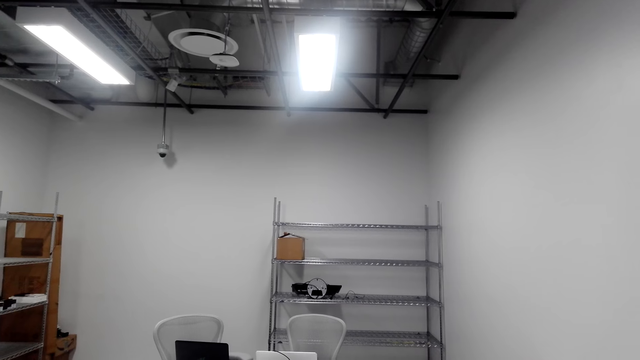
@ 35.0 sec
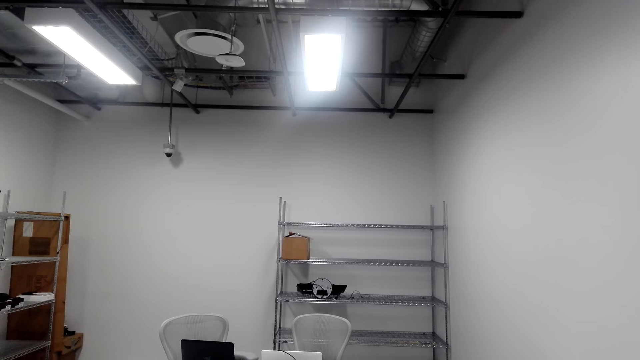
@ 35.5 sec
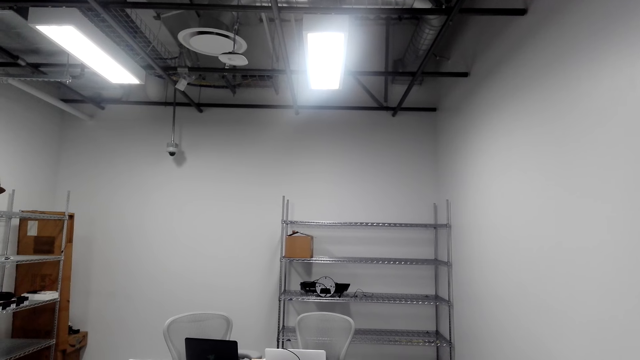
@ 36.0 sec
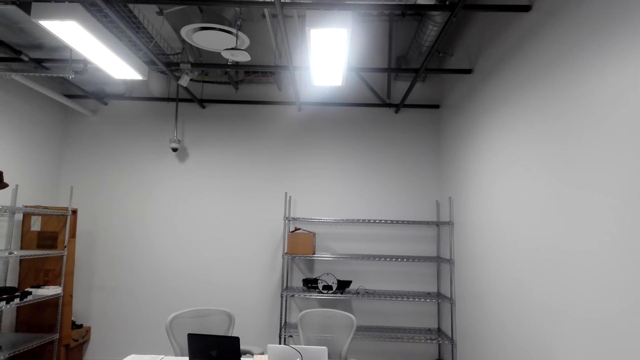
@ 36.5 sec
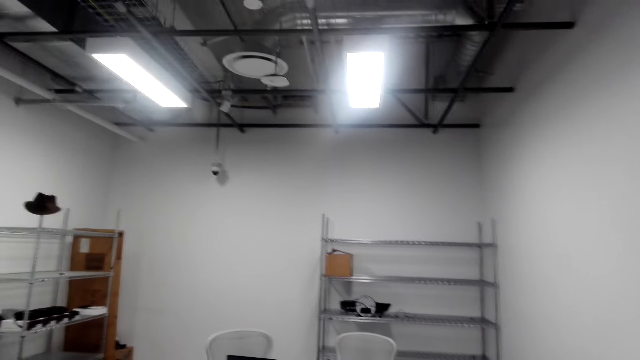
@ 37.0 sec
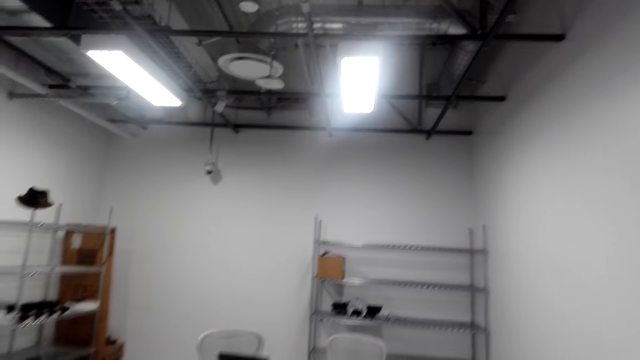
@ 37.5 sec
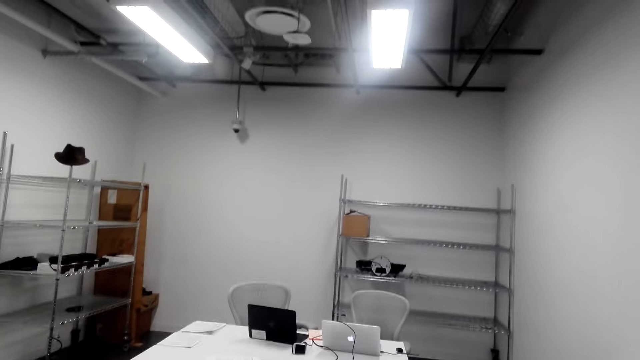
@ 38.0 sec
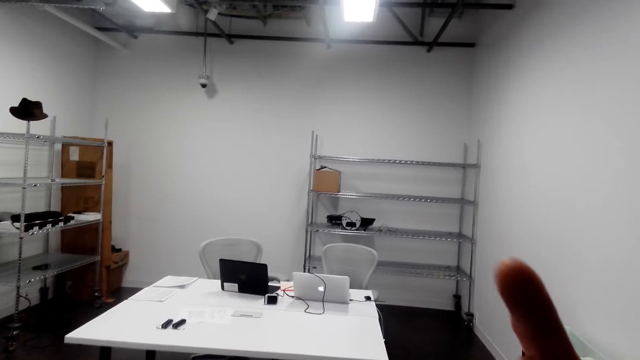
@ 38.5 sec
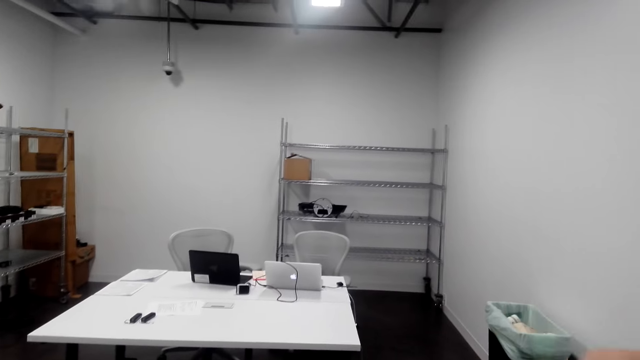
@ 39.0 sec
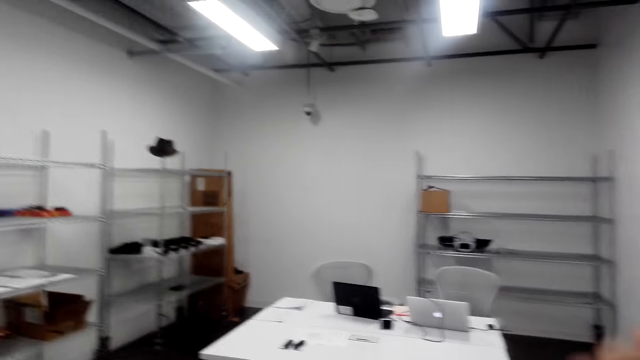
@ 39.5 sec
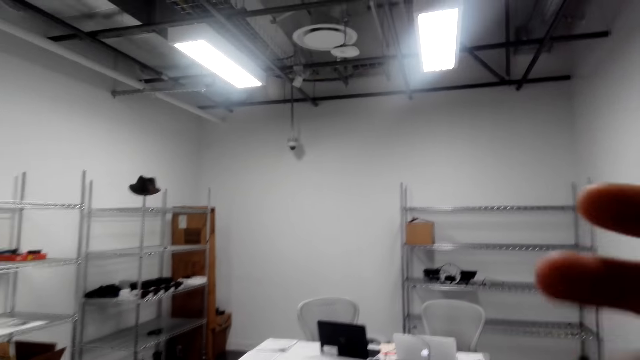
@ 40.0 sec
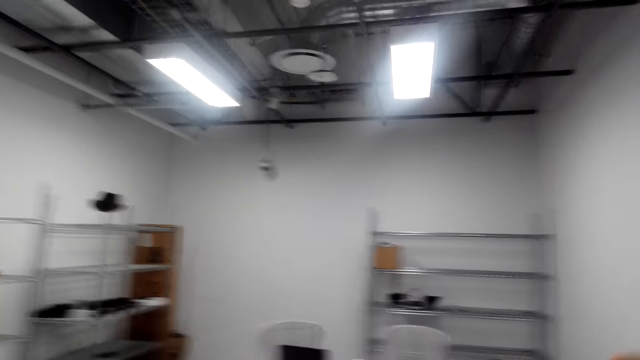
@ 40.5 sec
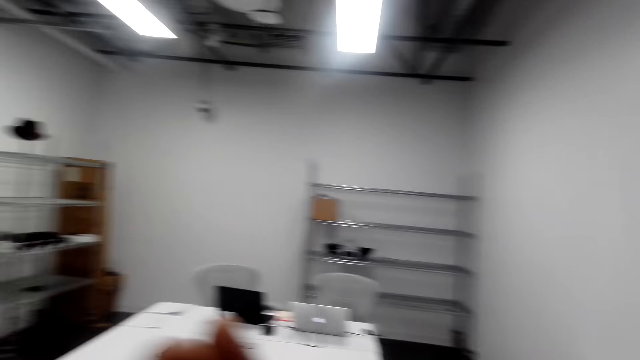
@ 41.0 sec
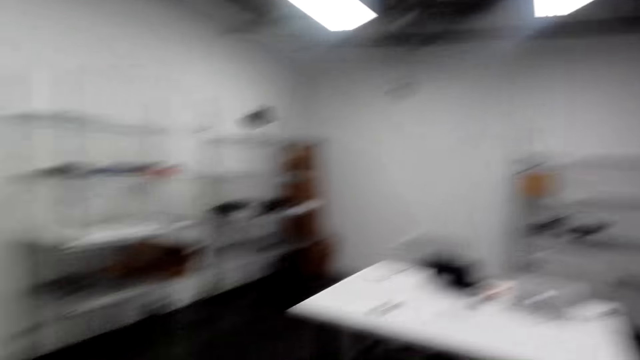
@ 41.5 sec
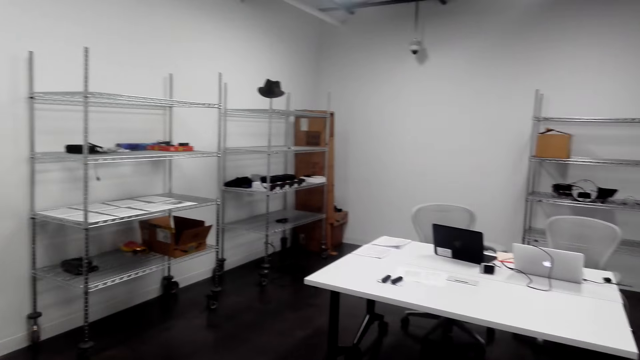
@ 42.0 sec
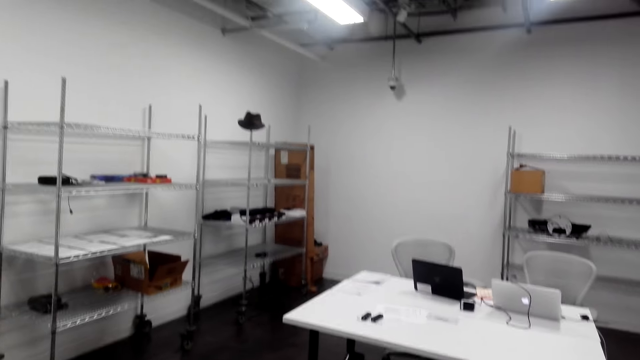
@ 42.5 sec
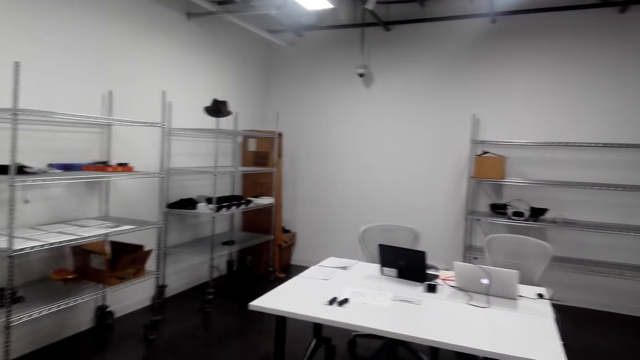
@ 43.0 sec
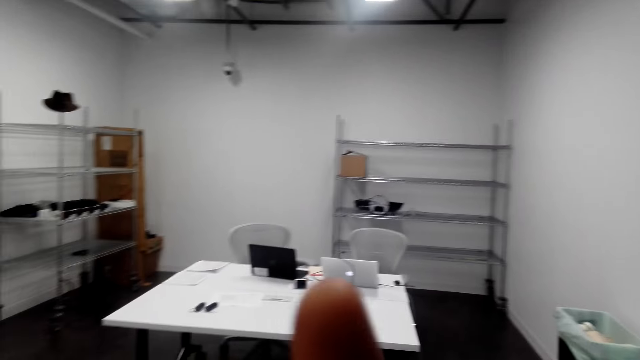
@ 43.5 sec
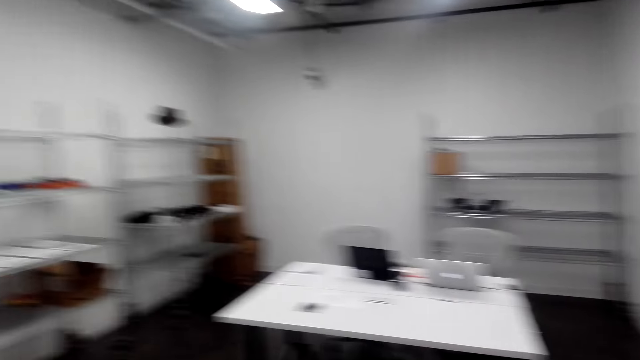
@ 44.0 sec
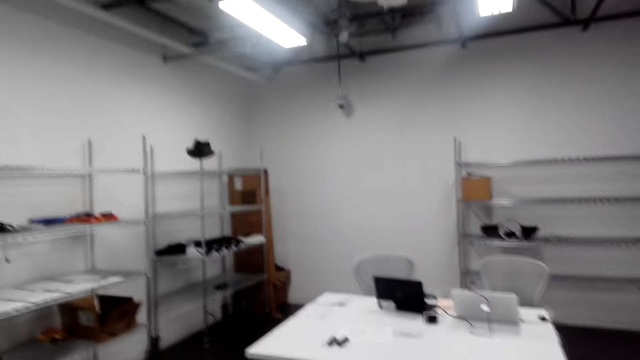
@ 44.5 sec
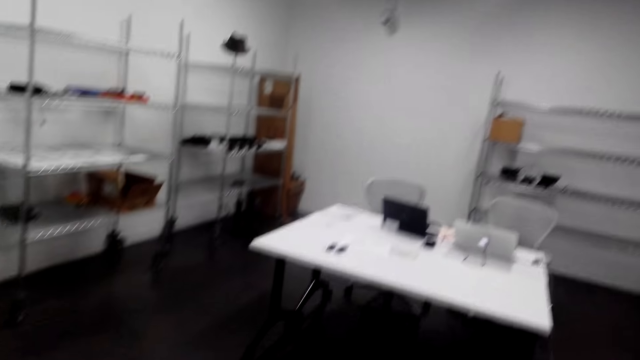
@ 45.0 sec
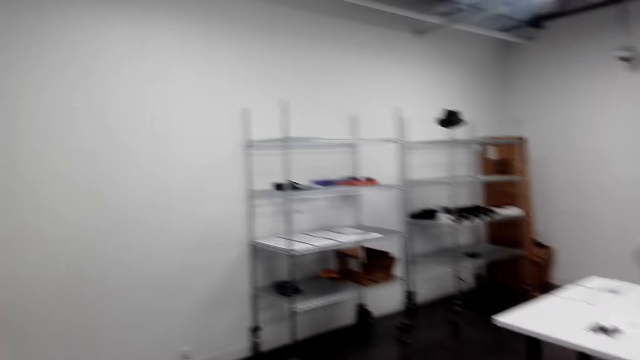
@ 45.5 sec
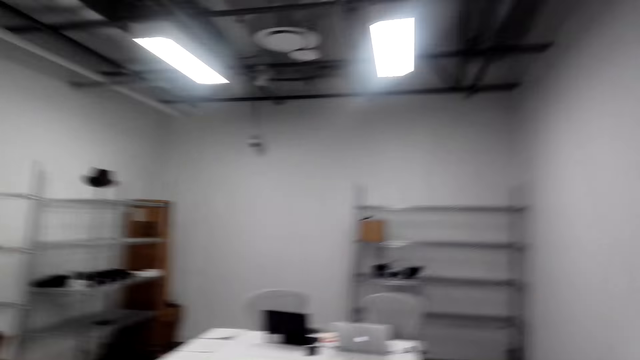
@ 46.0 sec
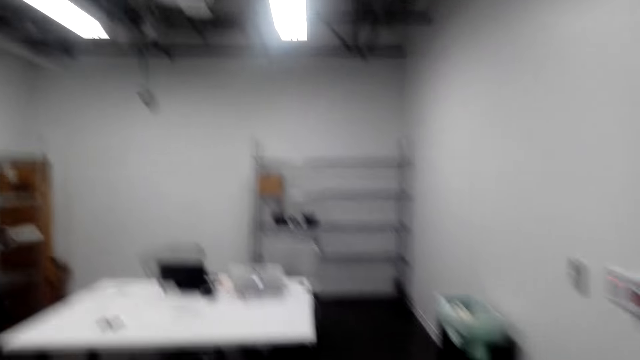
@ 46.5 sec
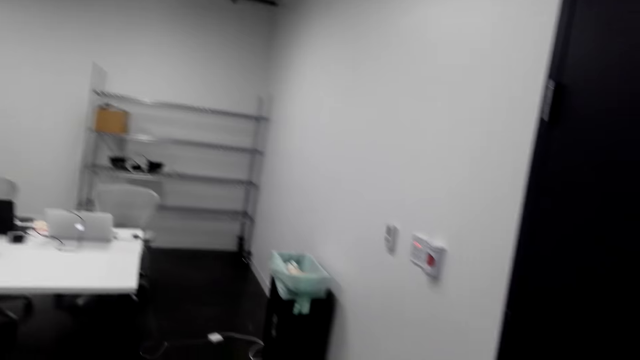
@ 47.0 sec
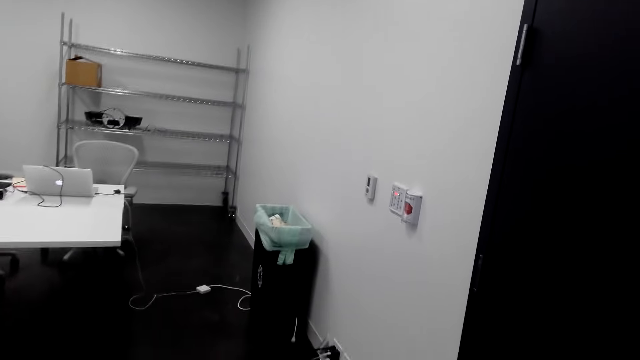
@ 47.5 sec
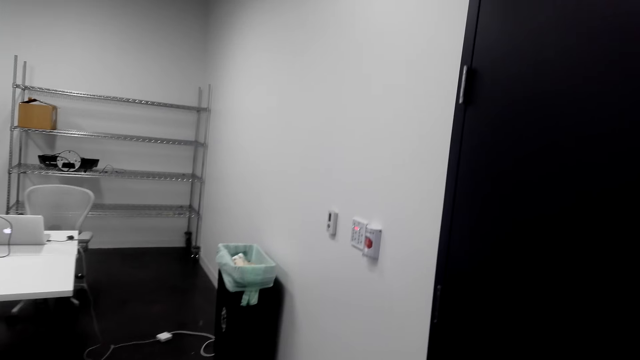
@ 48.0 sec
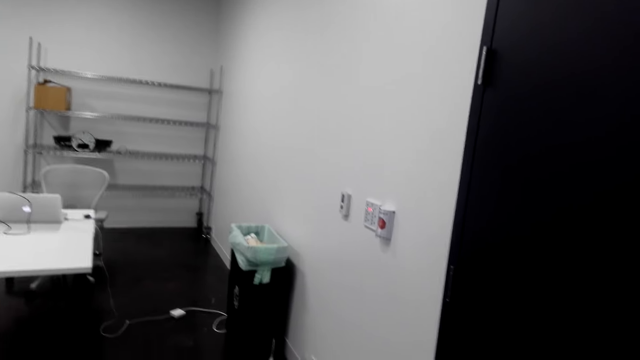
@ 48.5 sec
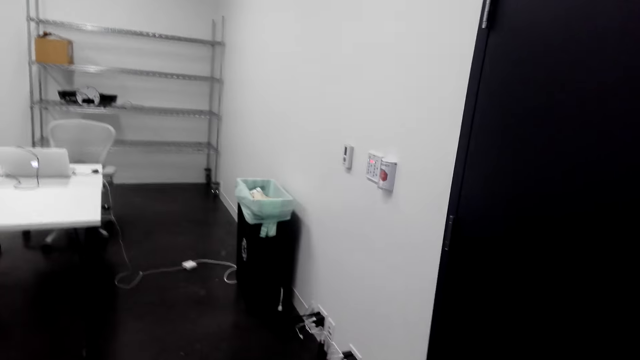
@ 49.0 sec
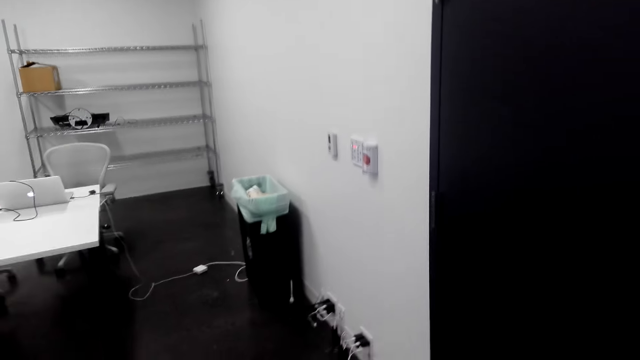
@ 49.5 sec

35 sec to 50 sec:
The camera wearer raises a hand. They talk to a lady. They raise a hand. They talk to the lady. The lady talks to the camera wearer. The camera wearer looks around.

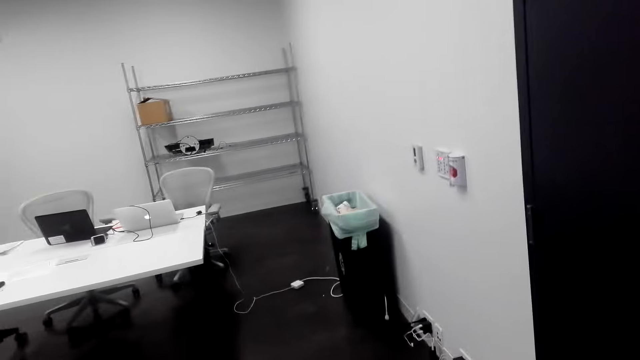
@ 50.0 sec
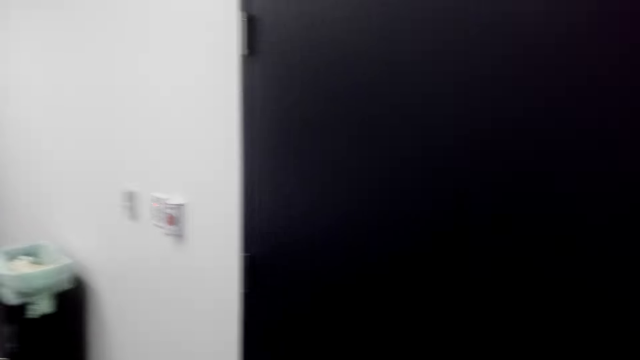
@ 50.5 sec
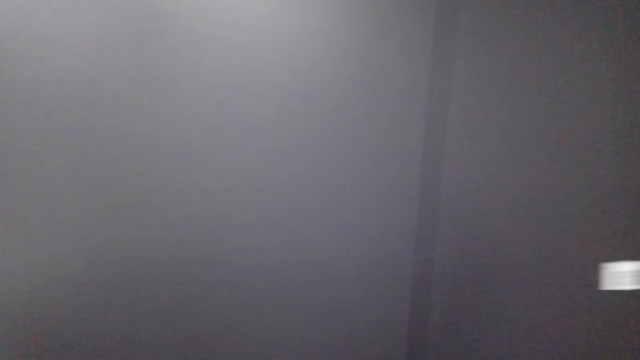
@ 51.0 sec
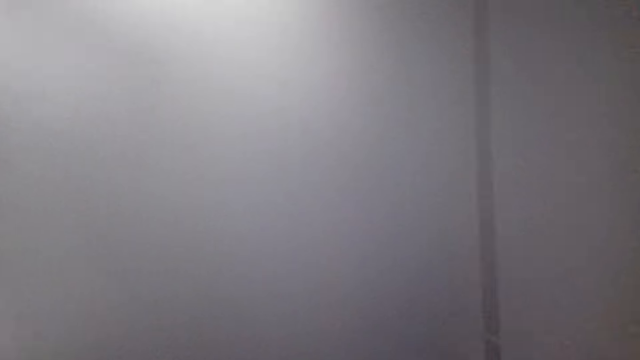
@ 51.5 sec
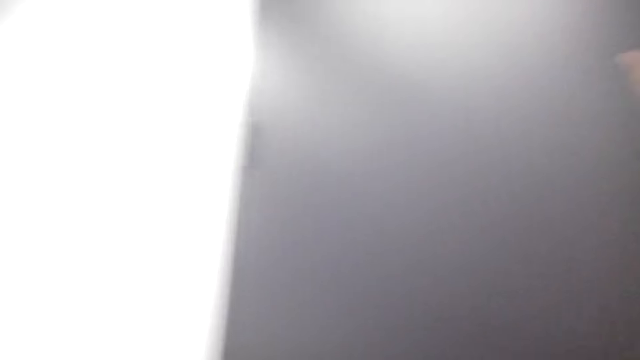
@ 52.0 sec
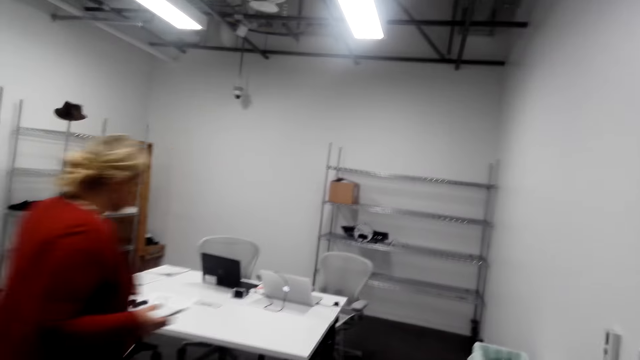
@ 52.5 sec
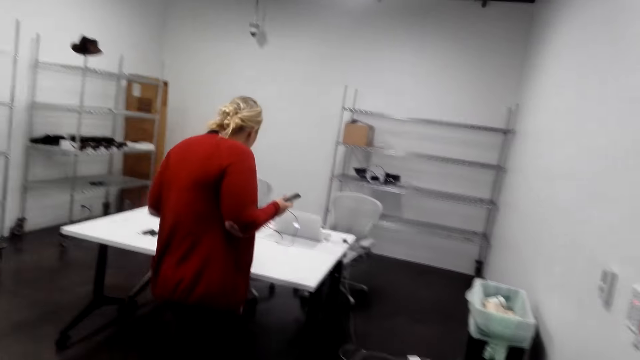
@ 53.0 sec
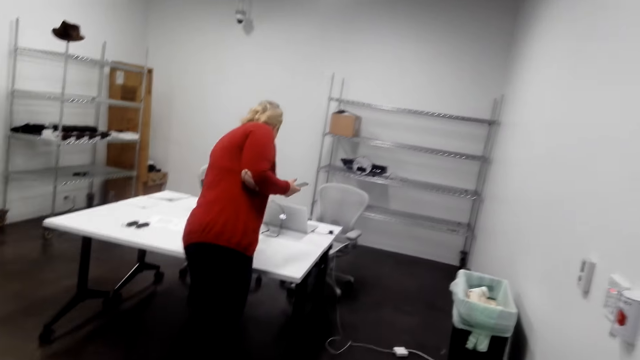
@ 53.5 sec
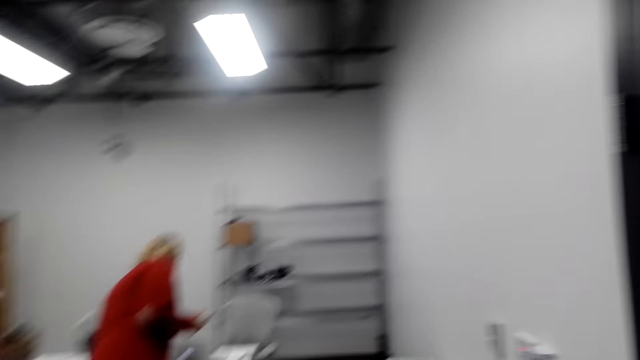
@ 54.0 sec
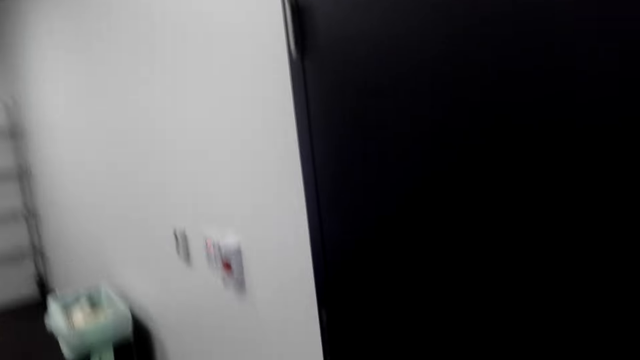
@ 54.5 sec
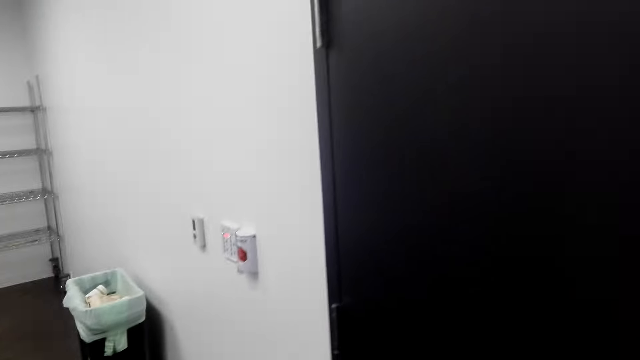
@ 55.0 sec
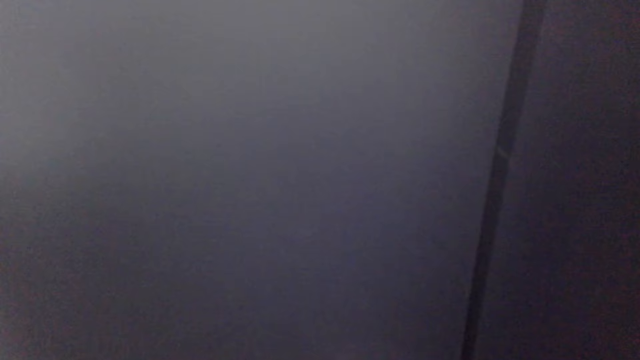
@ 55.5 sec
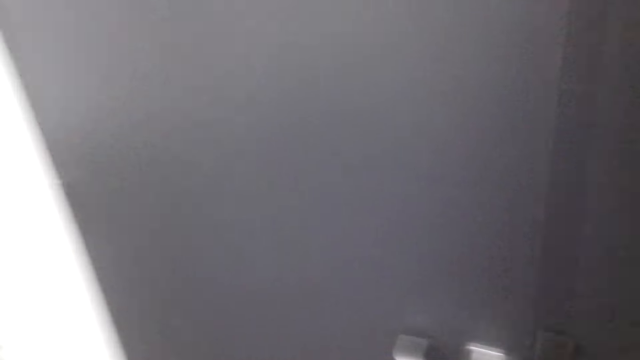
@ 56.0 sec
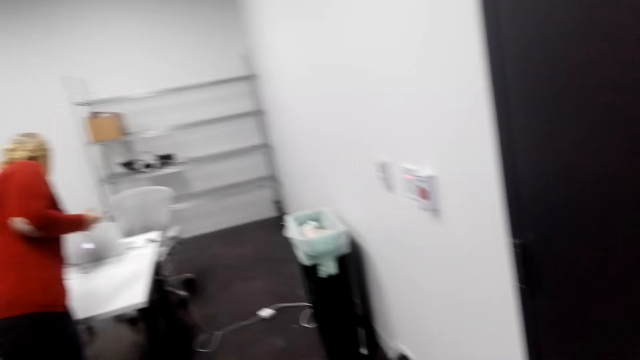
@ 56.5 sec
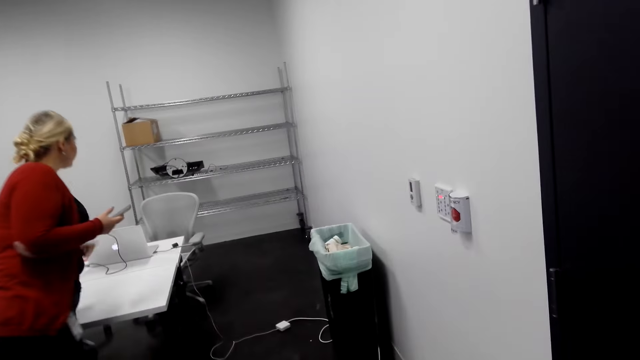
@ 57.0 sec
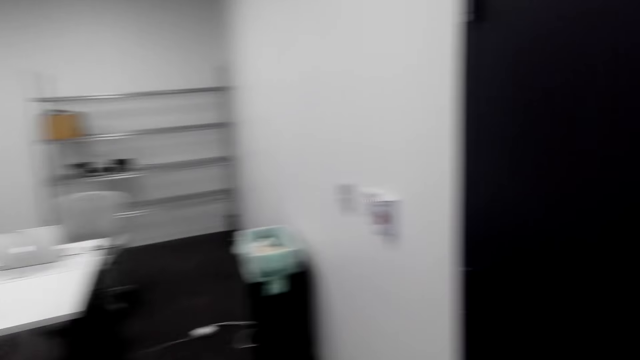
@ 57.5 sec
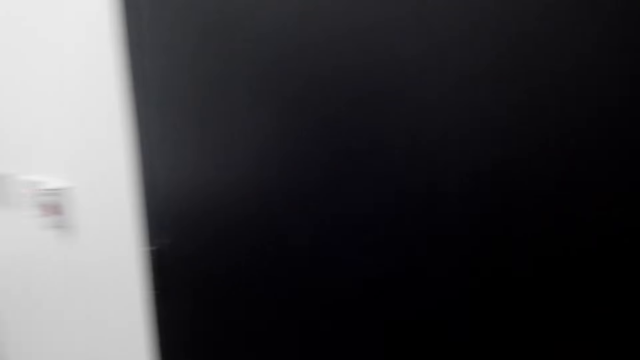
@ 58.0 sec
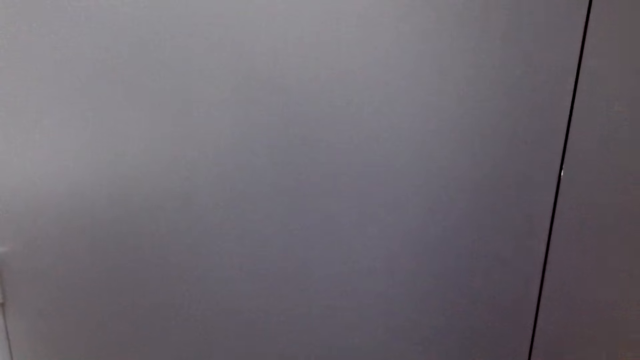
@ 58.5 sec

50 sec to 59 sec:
The camera wearer knocks on the door. They raise a hand. A lady walks in the office. The lady moves around, bends towards the laptop, and turns back.
